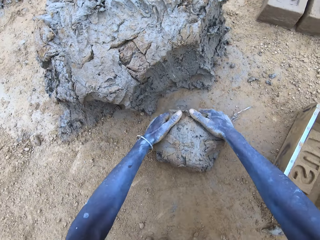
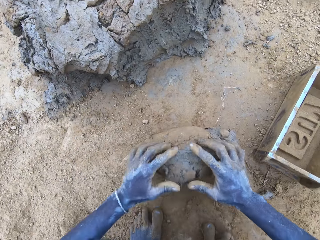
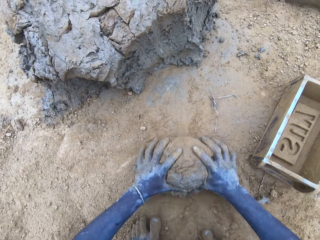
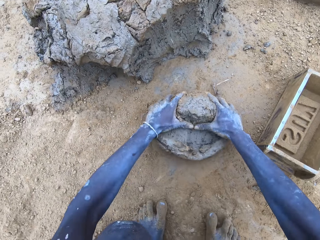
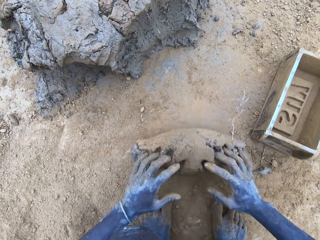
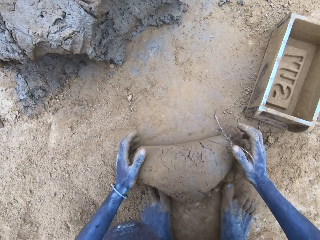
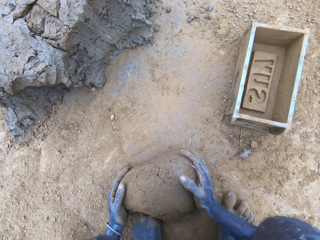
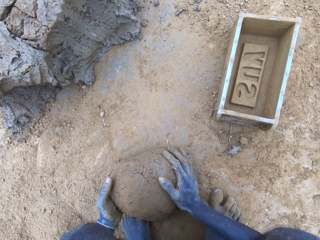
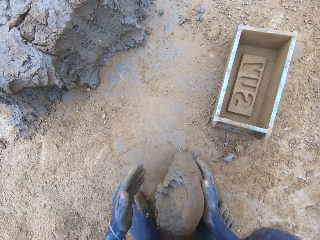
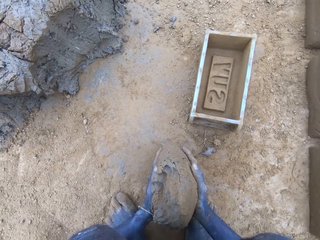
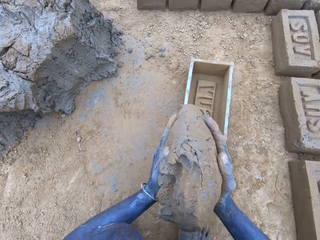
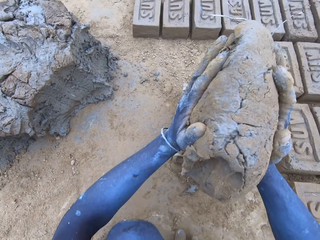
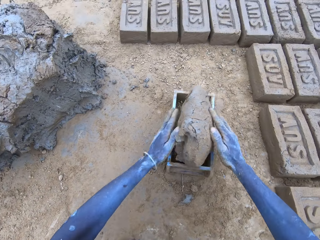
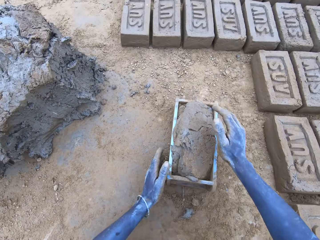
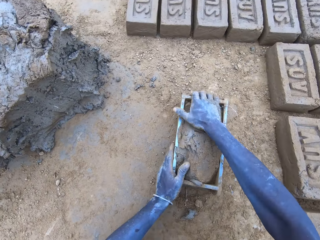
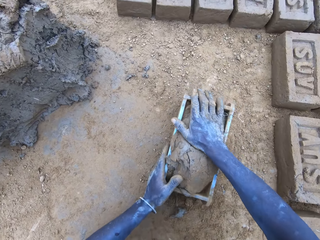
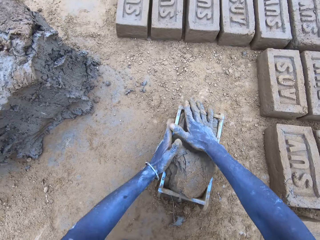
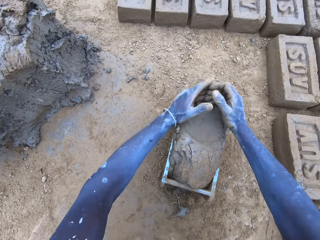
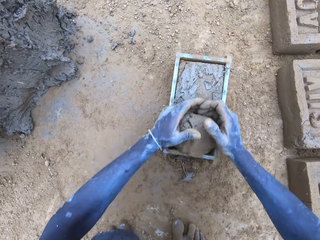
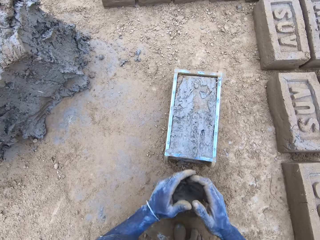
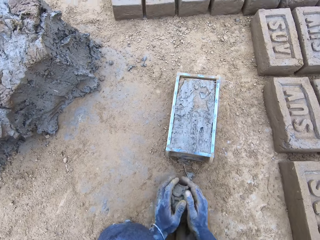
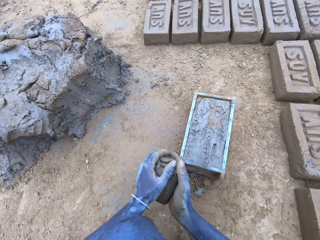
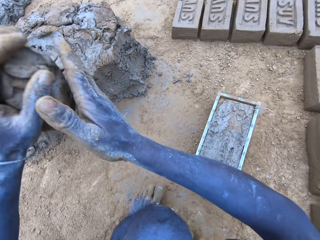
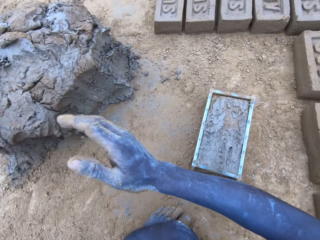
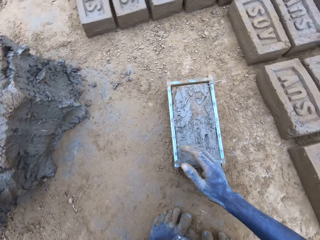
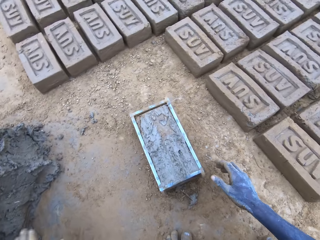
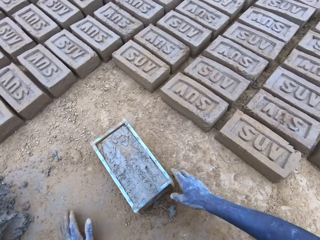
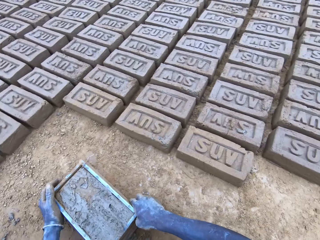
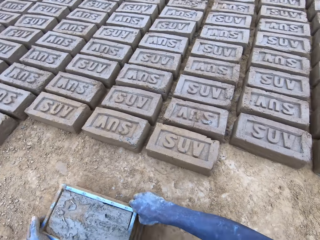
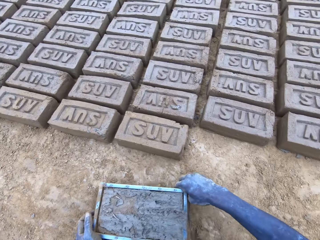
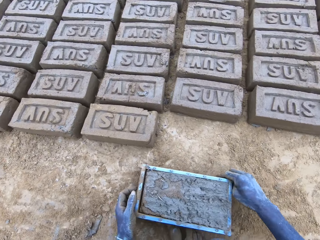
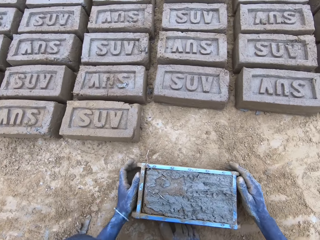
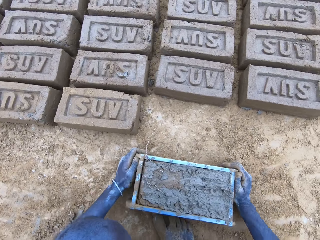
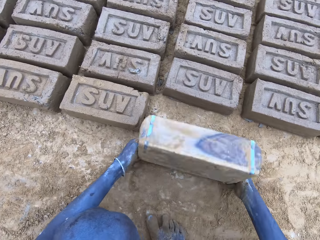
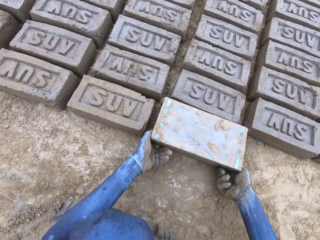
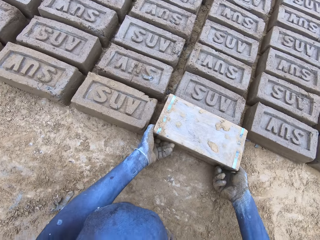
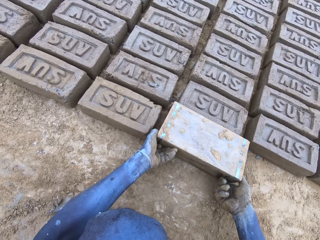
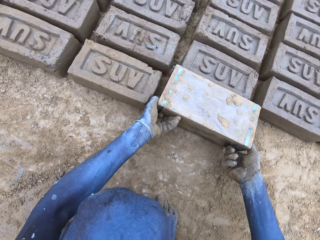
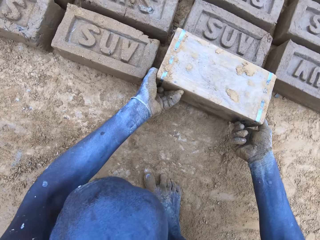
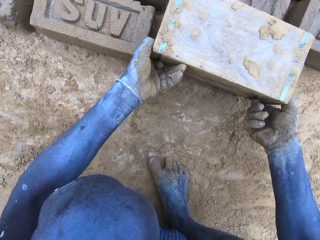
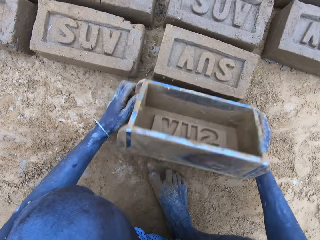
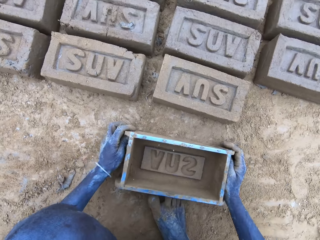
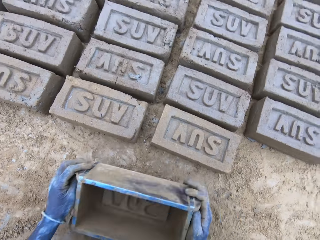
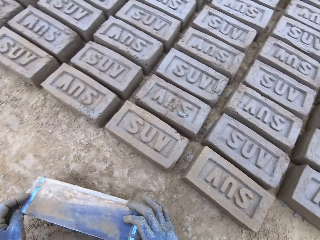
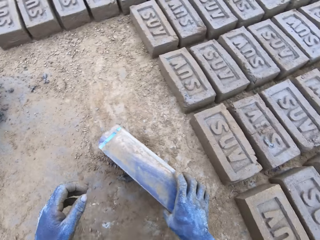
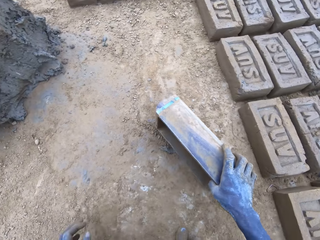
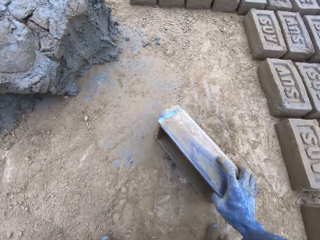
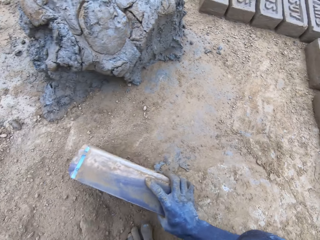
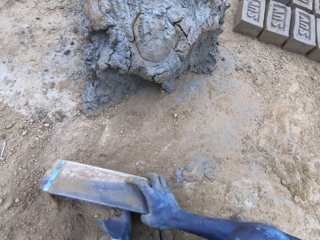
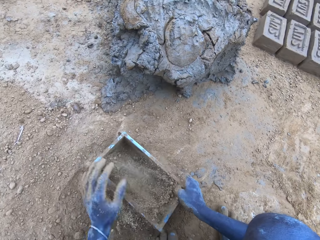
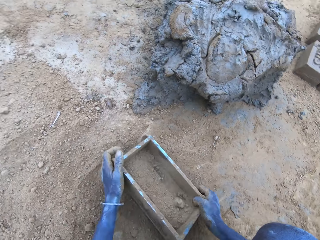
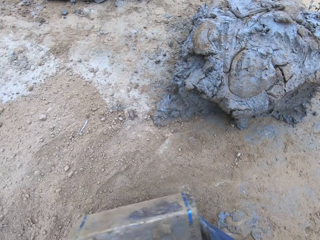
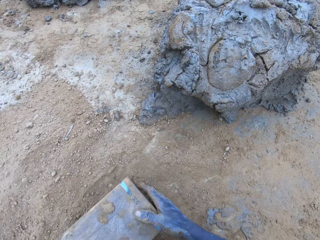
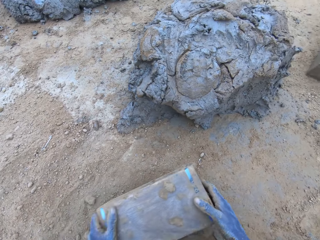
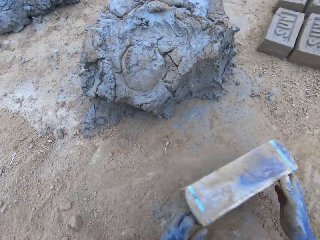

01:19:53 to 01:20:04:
The camera wearer molds the mud. They drop the mud in the brick mold. They reduce the mud and drop it. They put the brick on the ground. They put soil in the brick mold.

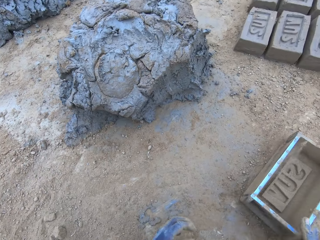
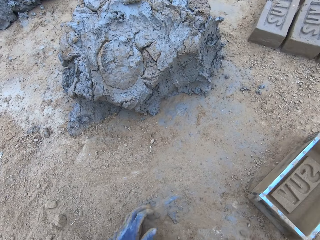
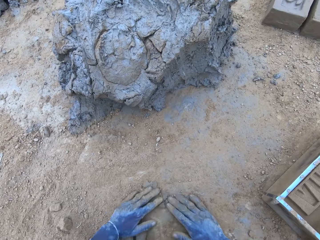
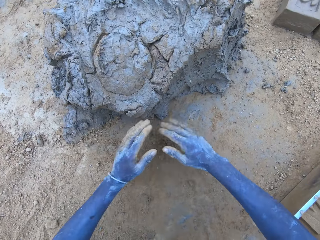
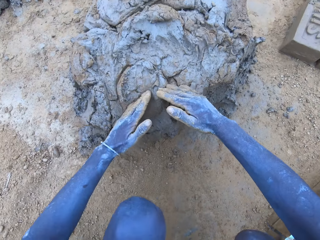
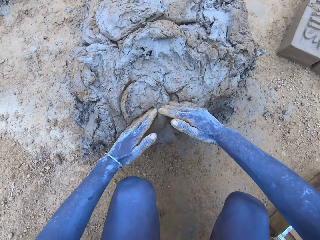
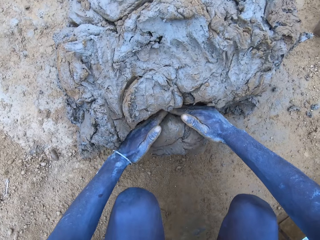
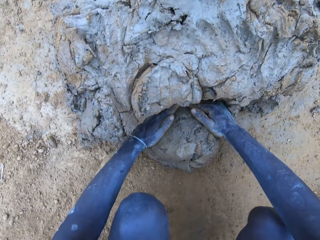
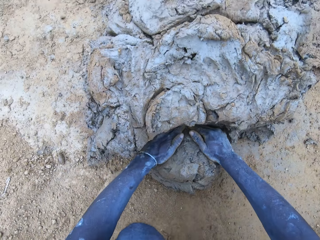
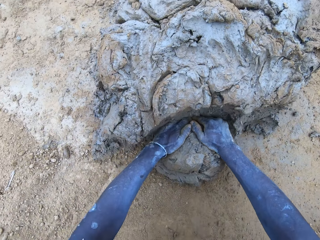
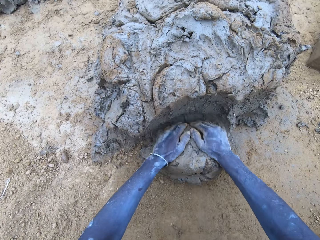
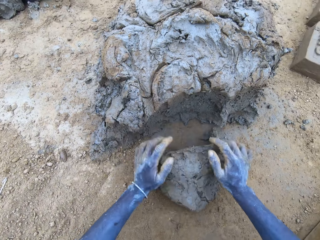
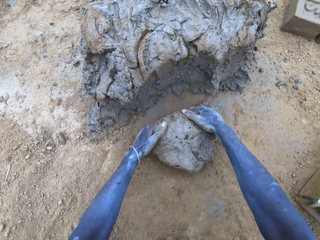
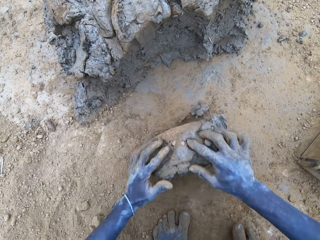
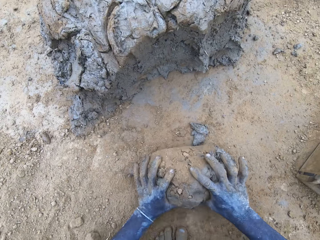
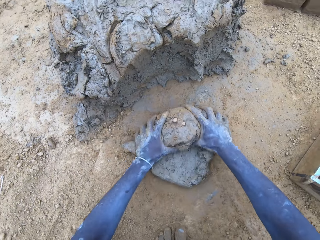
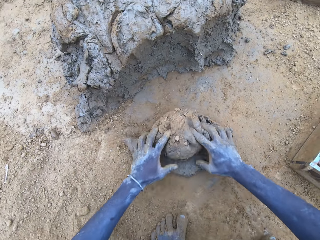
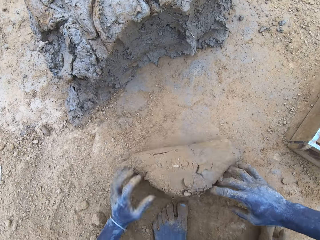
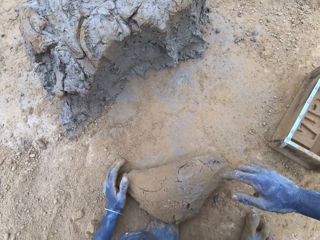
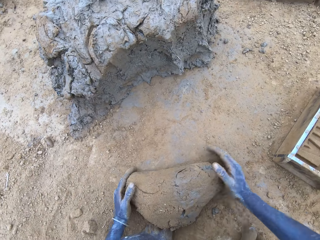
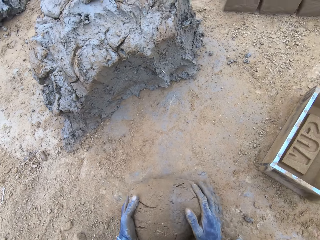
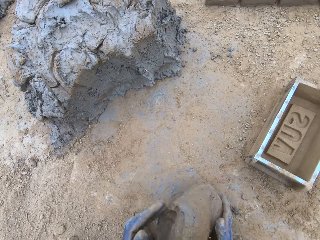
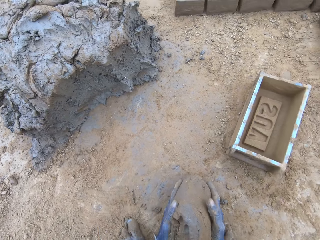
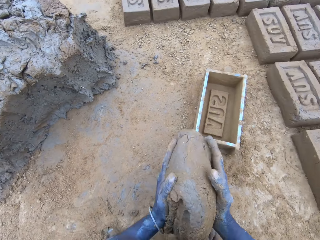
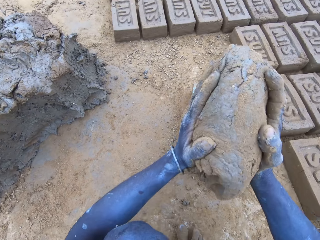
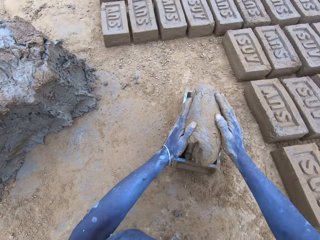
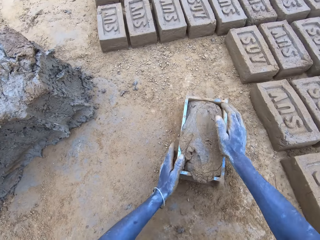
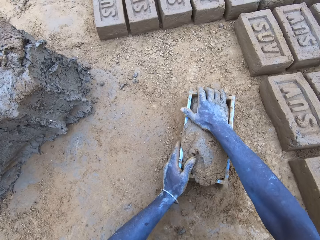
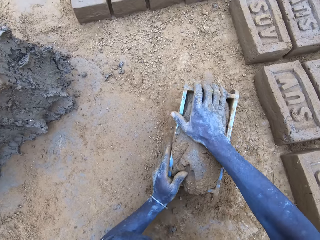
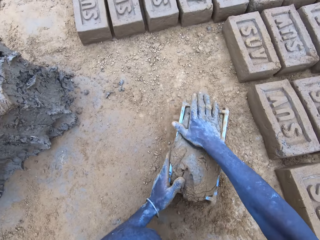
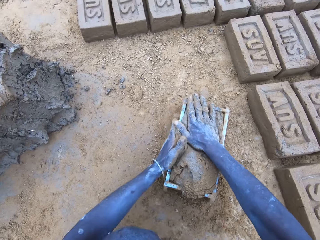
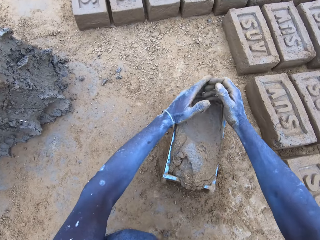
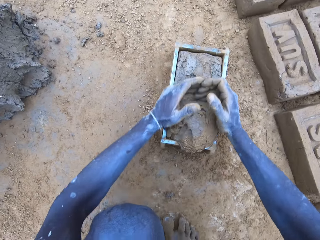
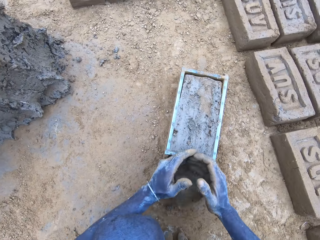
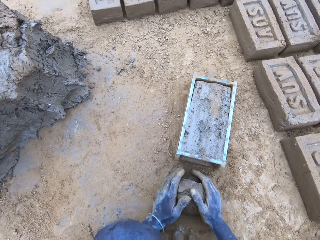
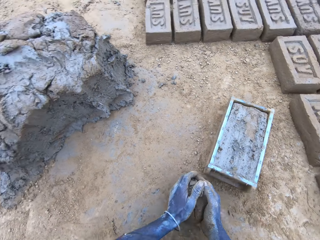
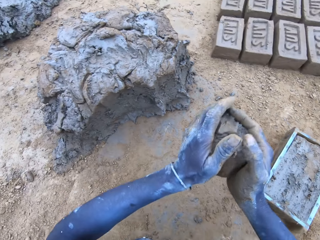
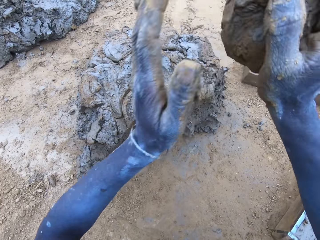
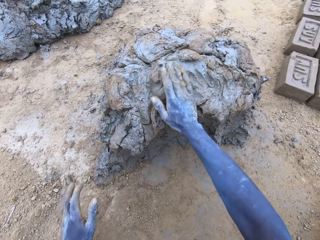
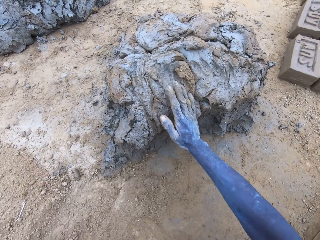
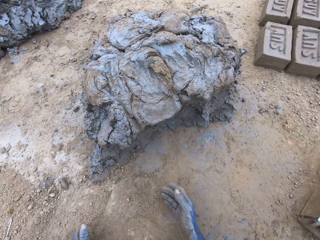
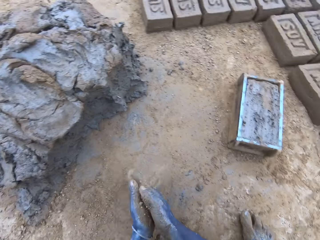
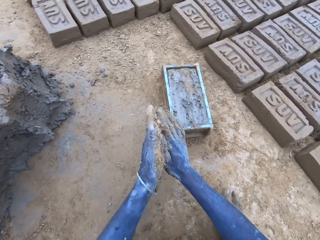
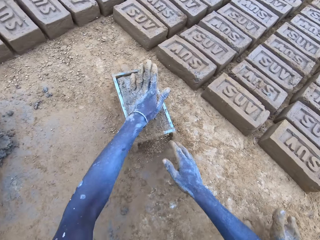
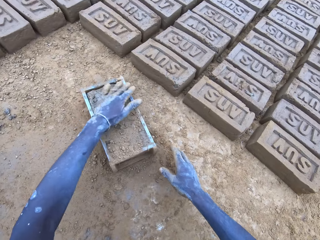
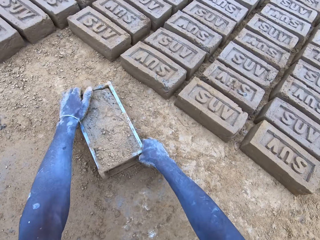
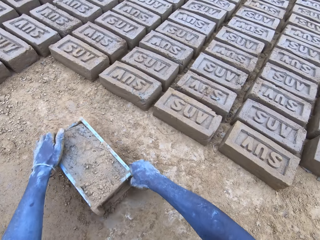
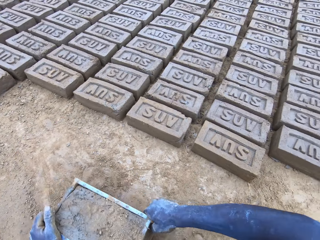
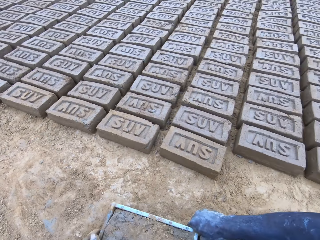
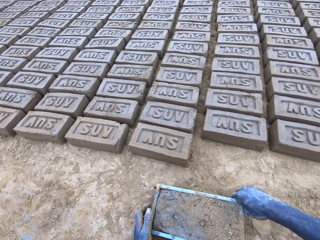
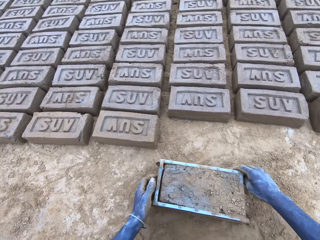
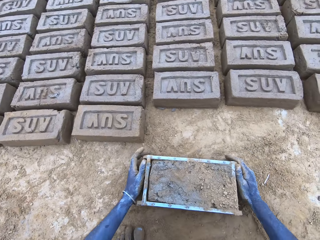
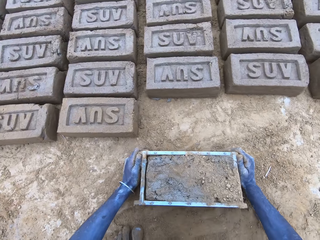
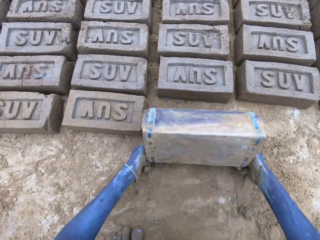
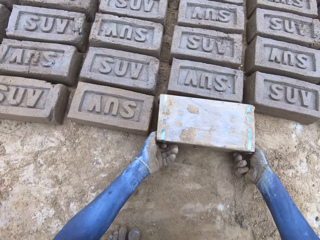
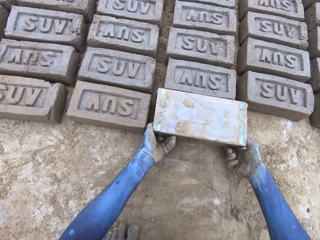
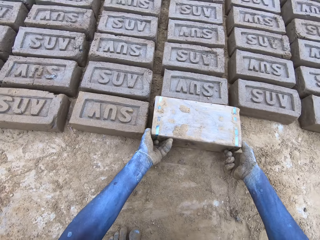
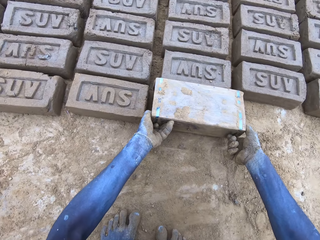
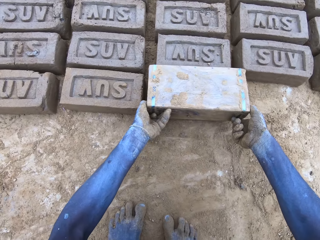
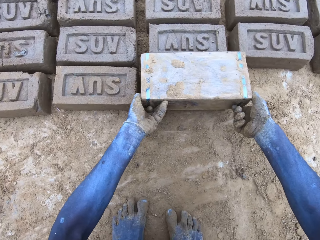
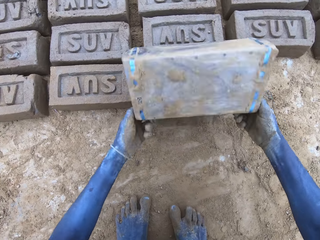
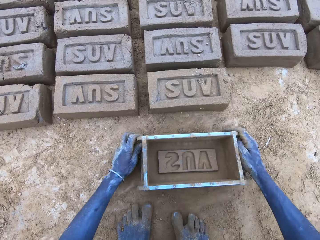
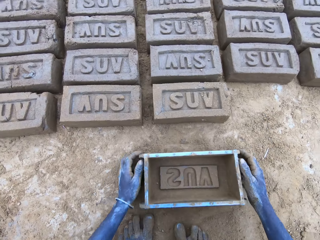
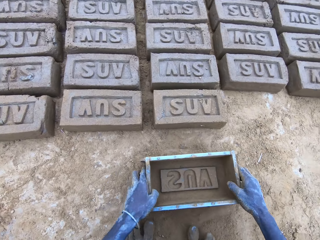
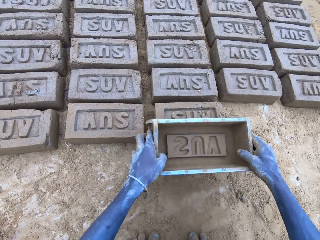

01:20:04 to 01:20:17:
The camera wearer cuts the mud. They mold the mud. They drop the mud in the brick mold. They reduce the mud and drop it. They put the brick on the ground.
